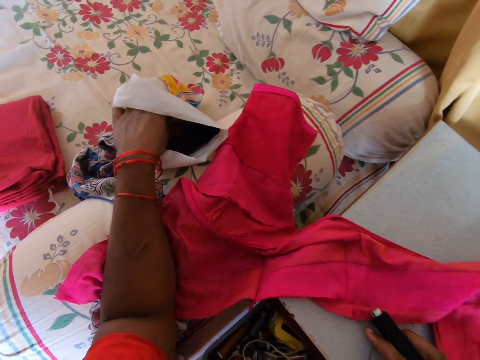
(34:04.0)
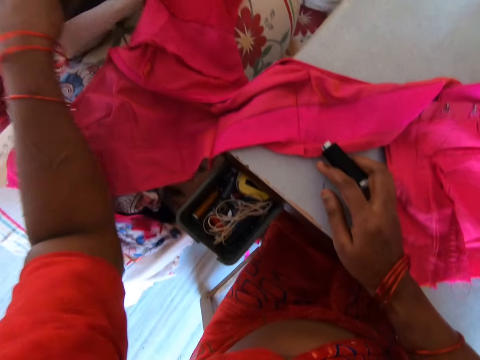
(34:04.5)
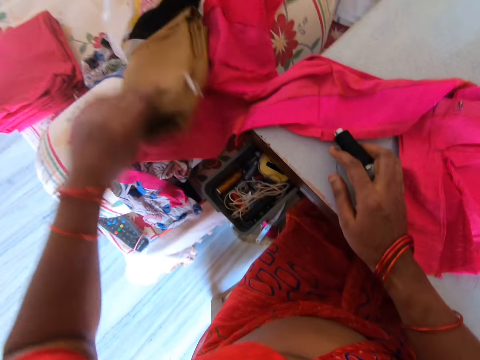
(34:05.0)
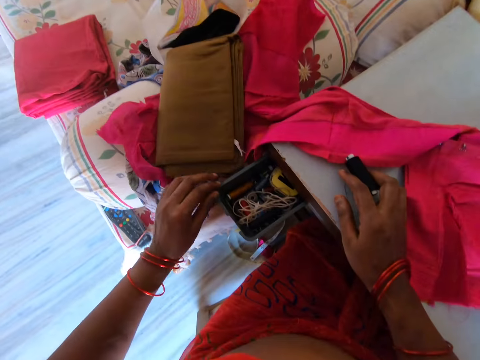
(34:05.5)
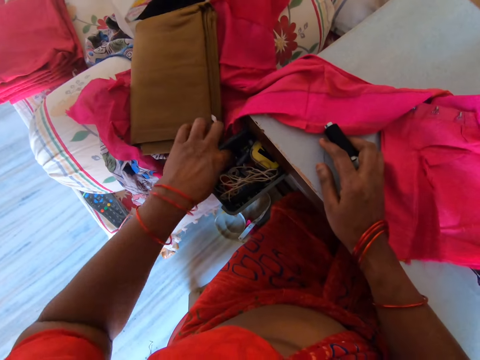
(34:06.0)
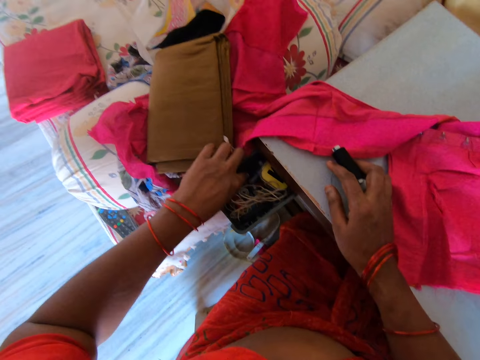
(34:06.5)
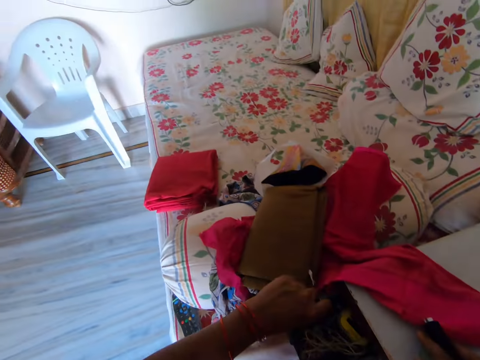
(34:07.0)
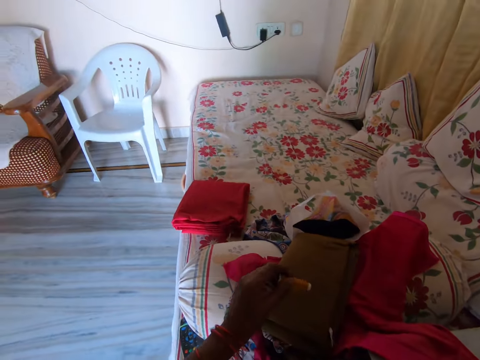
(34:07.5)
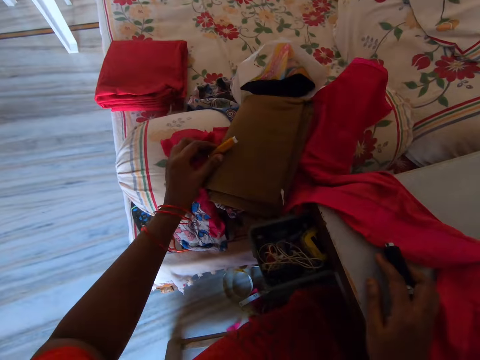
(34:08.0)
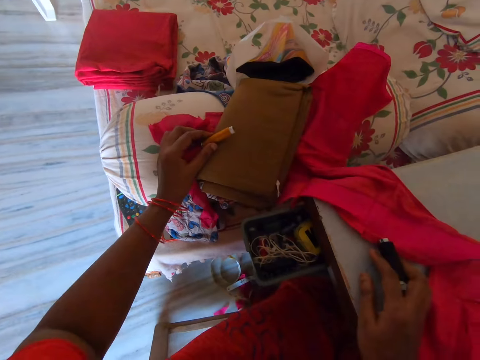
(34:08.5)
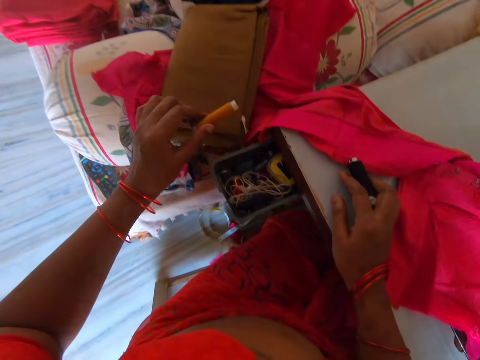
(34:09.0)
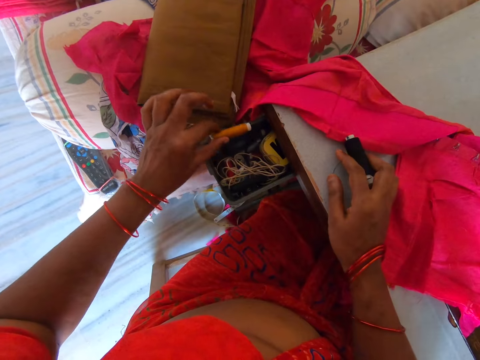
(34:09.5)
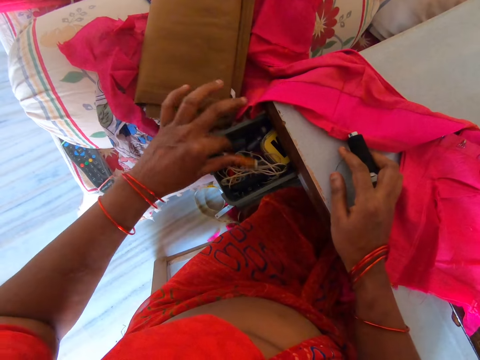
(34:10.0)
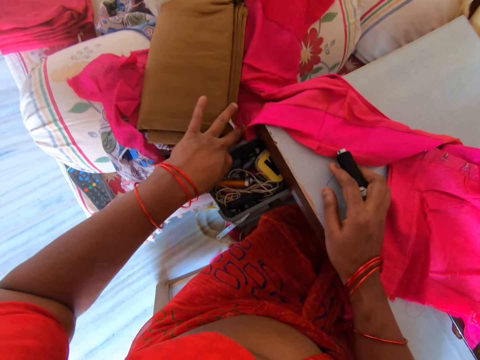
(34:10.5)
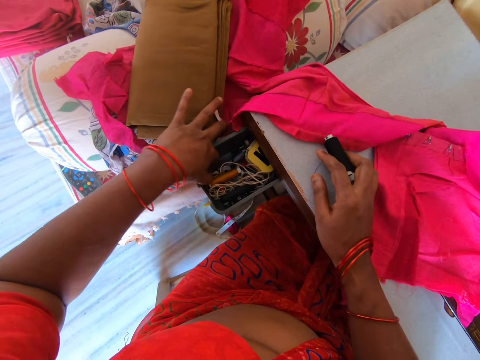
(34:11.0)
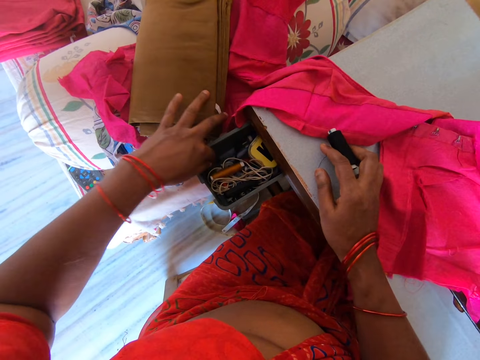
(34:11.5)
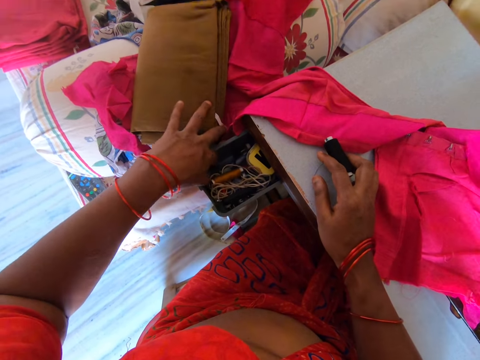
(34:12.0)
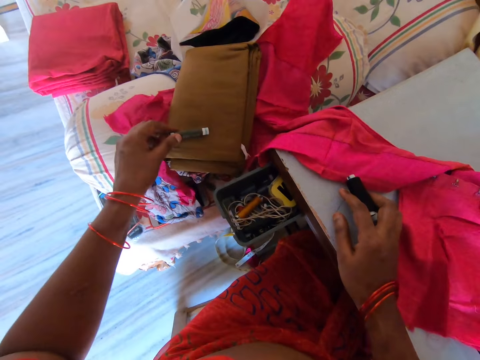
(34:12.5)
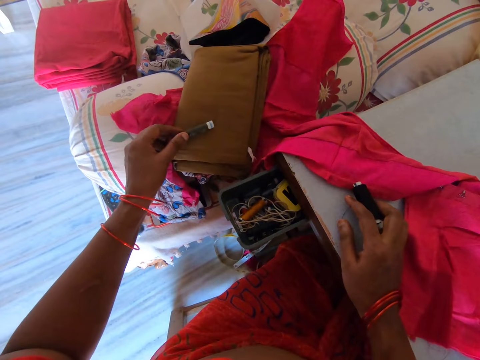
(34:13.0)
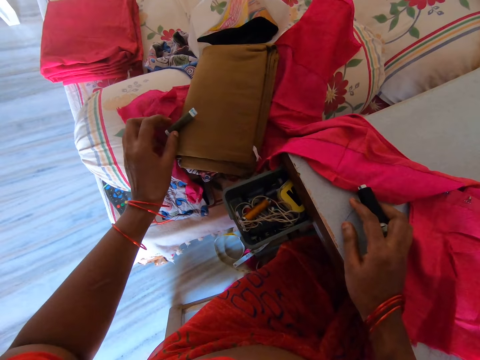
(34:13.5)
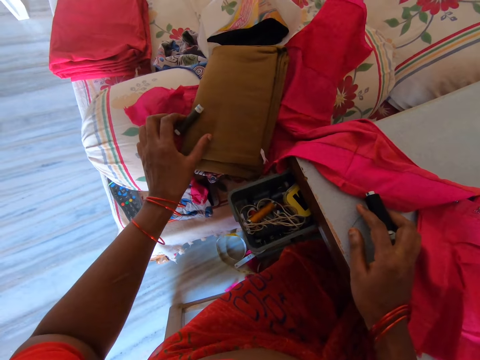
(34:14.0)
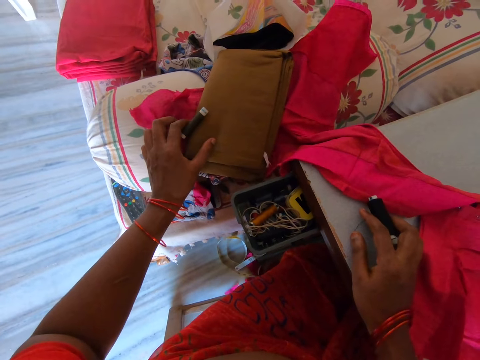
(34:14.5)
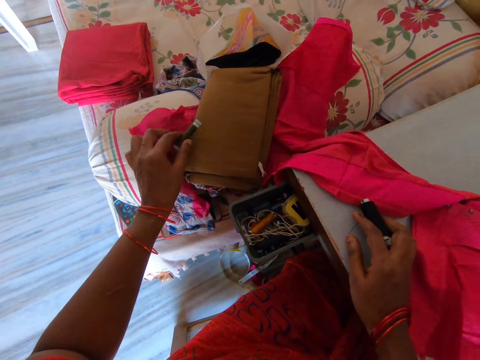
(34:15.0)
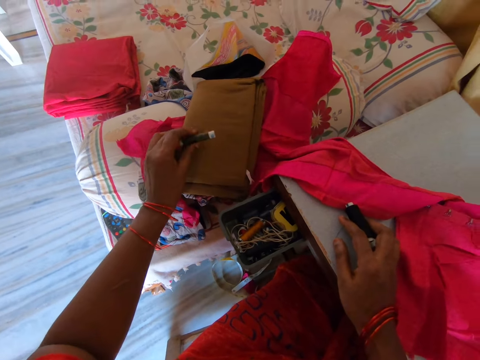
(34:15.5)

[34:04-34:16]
The camera wearer picks up the fabrics from the nylon bag. They take the thread. They compare the fabric and the thread. They return the string in the drawer. They take the string.

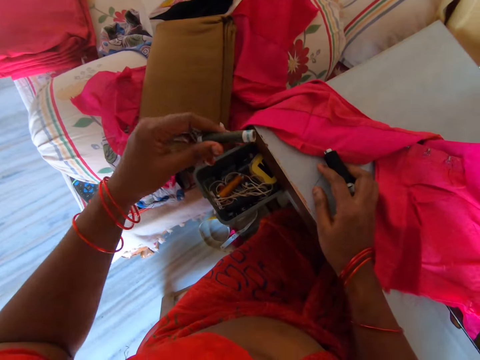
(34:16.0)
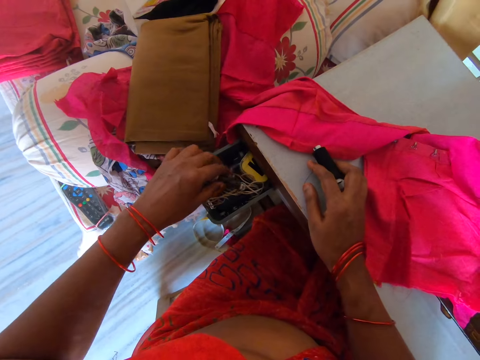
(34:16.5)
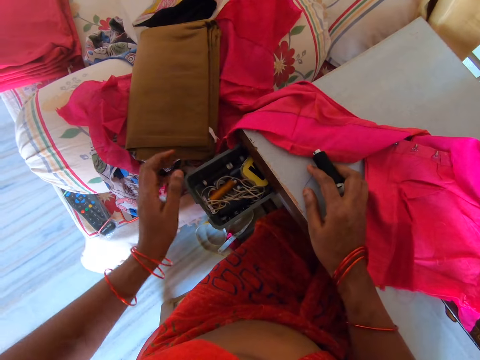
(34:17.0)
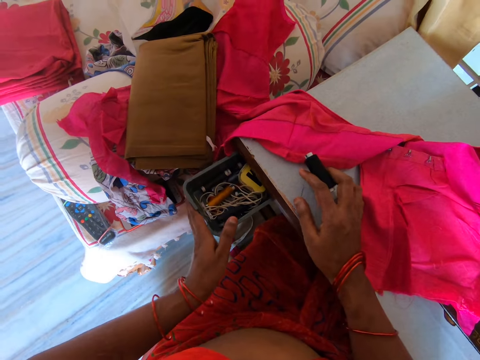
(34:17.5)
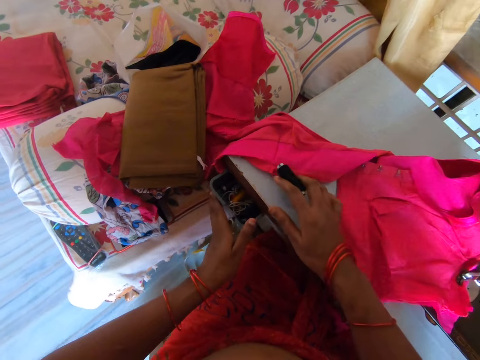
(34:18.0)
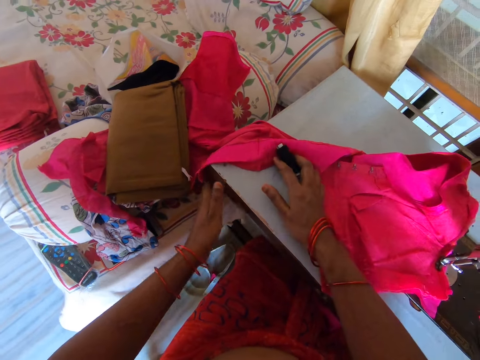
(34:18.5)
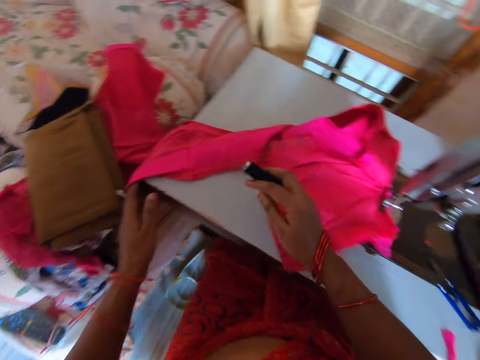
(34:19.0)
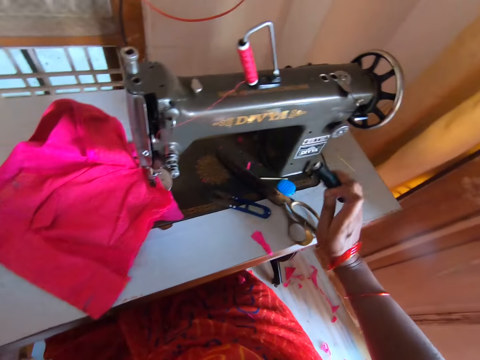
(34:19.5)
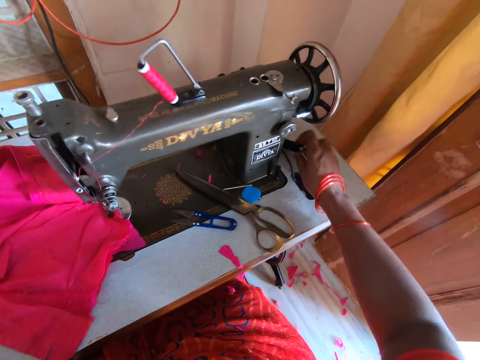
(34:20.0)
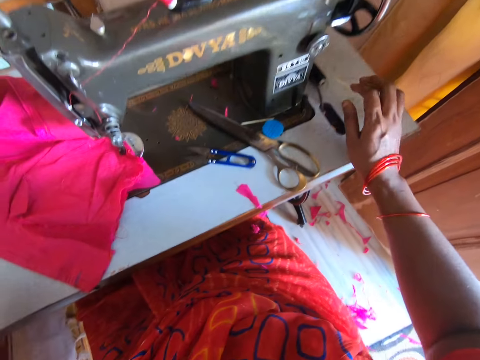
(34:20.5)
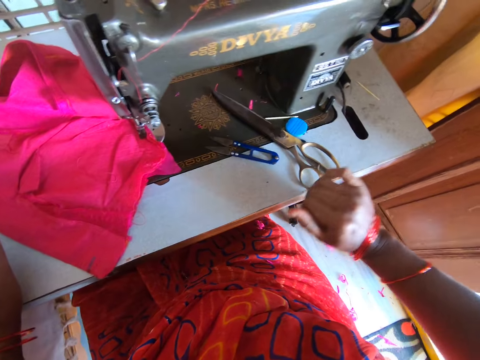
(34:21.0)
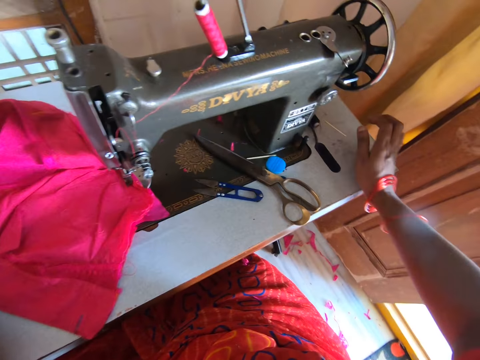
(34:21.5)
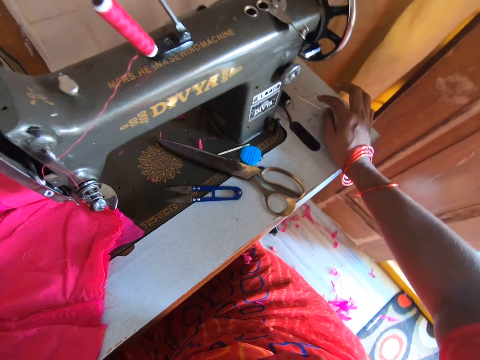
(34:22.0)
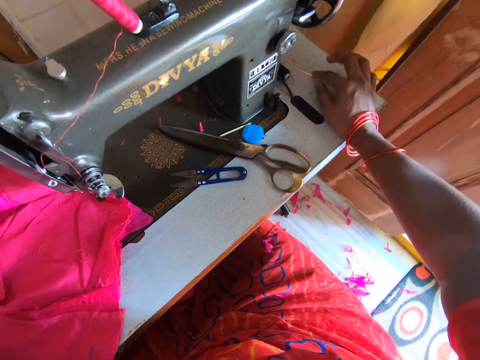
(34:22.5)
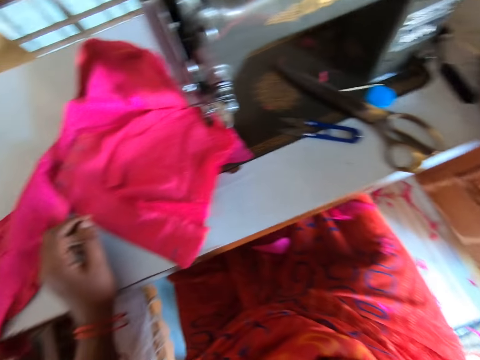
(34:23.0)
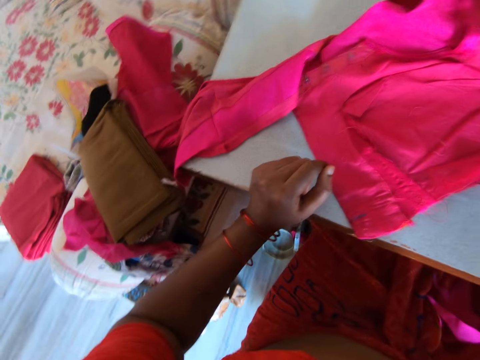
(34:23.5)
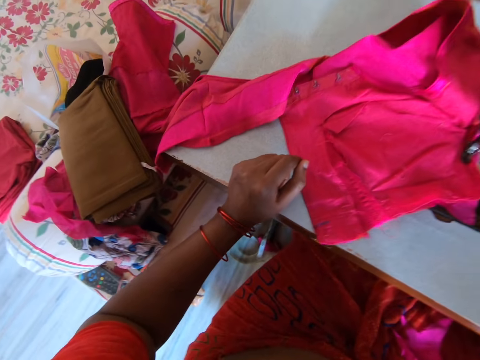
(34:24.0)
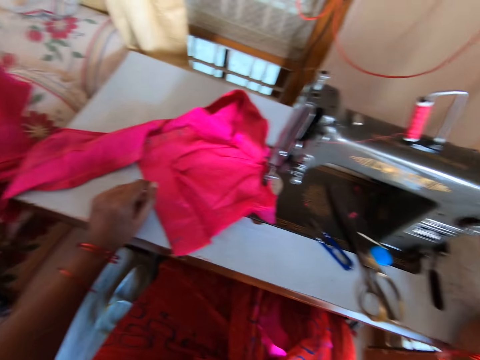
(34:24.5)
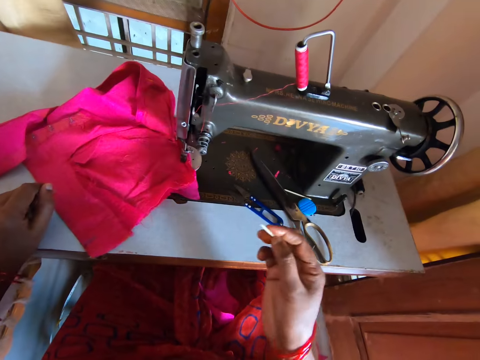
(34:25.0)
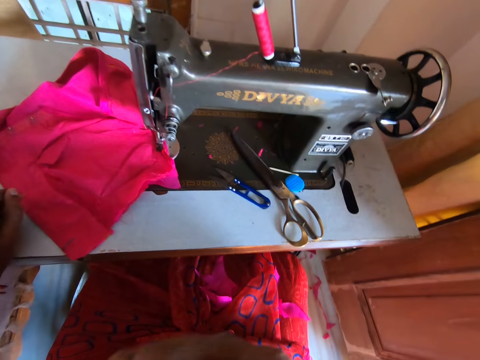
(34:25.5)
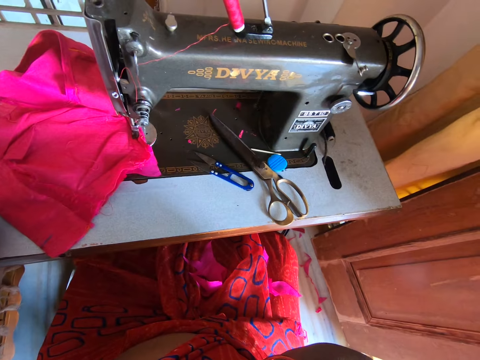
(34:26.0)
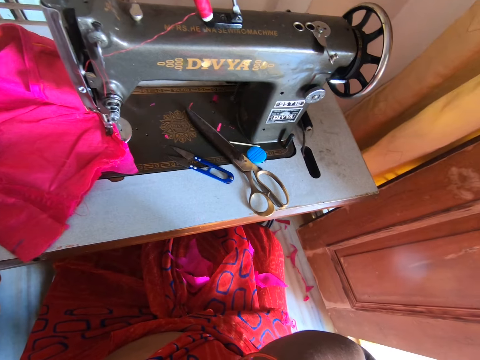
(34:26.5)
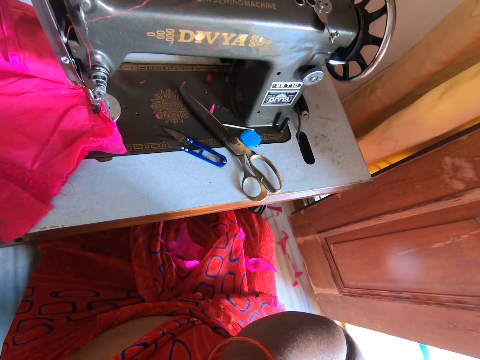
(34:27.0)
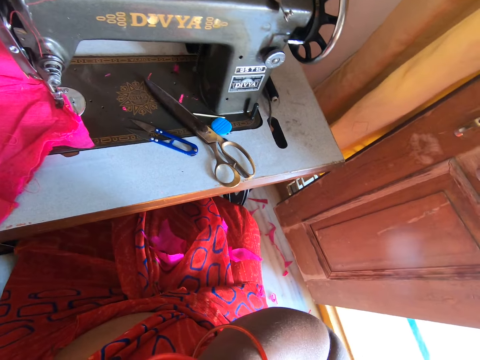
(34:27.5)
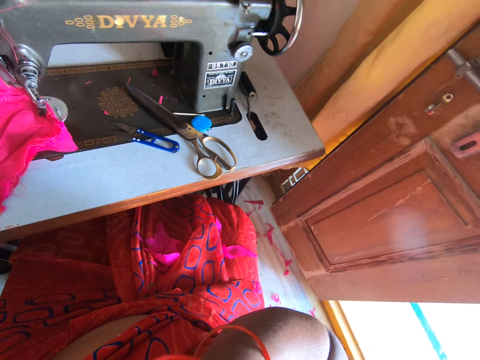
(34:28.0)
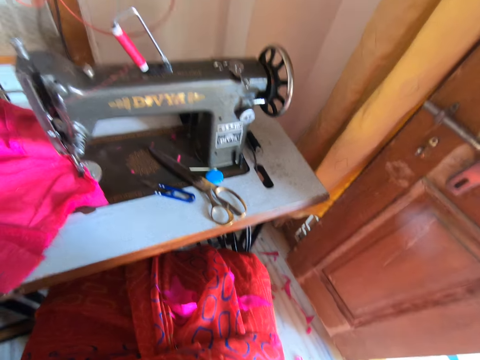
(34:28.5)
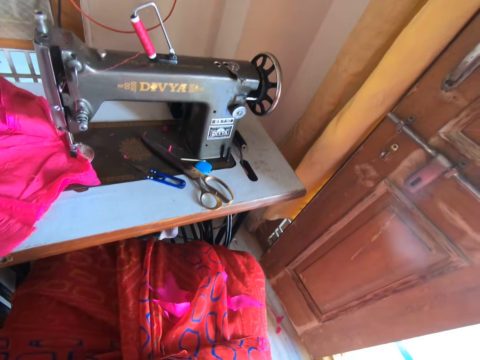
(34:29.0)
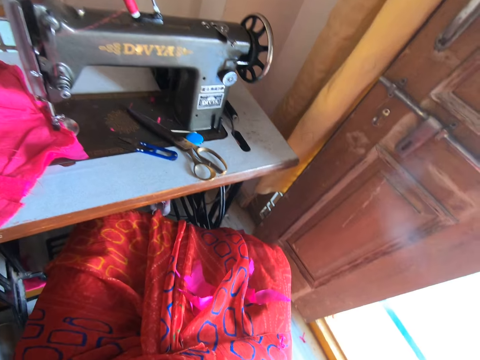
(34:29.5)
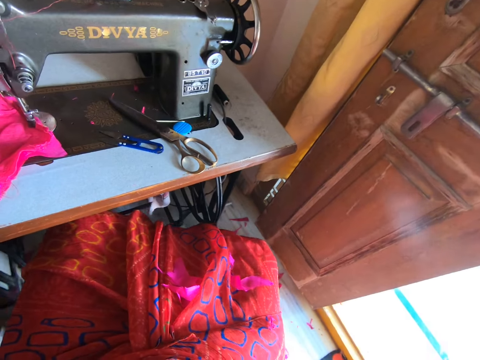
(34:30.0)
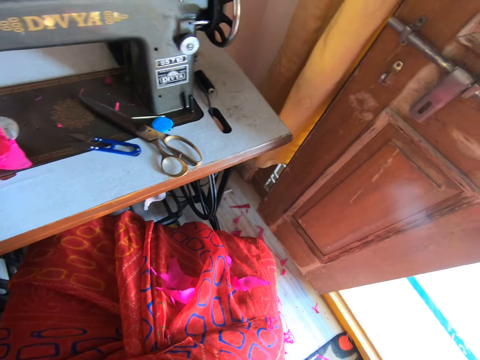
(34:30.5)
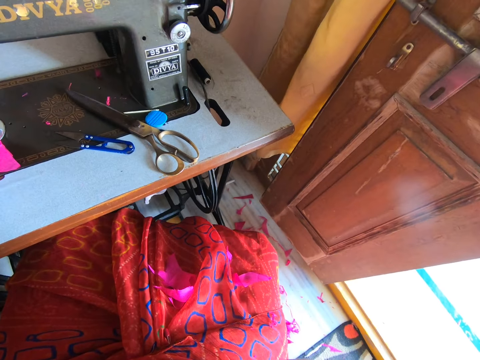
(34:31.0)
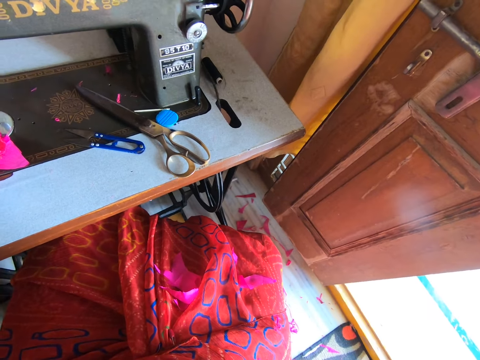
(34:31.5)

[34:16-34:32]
The camera wearer places the thread in the drawer. They close the drawer. They place the thread on the board. They pick up the toothpick. They insert the toothpick in the mouth.
